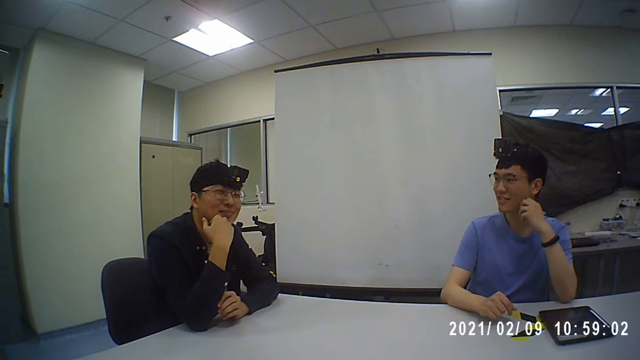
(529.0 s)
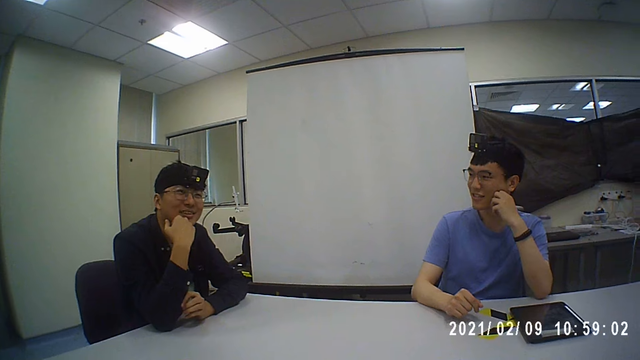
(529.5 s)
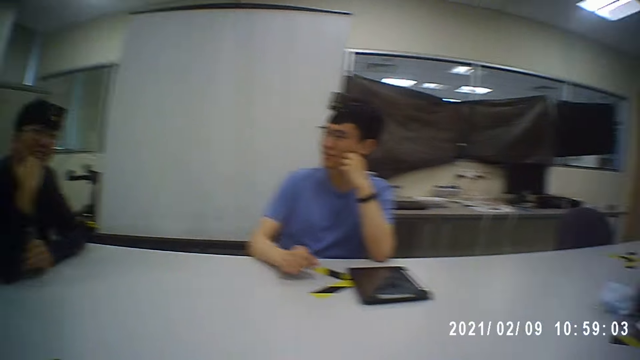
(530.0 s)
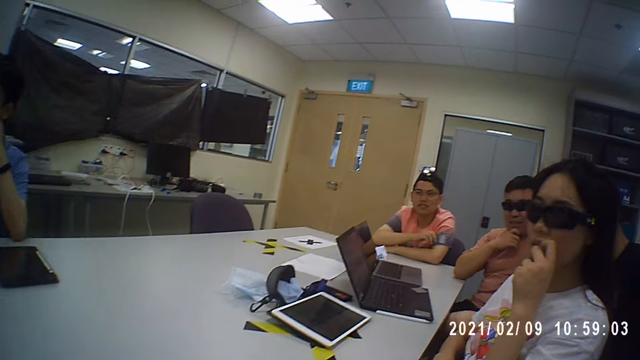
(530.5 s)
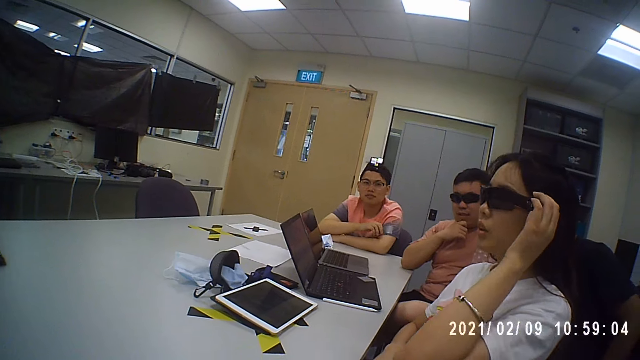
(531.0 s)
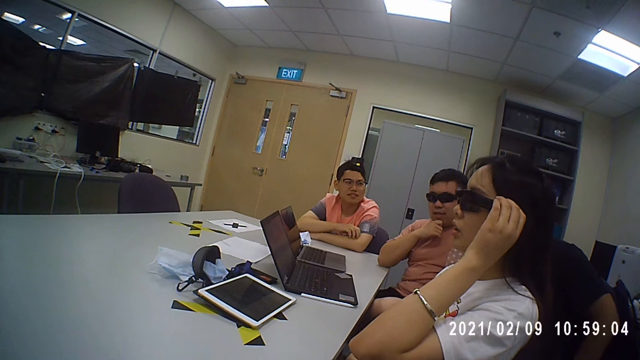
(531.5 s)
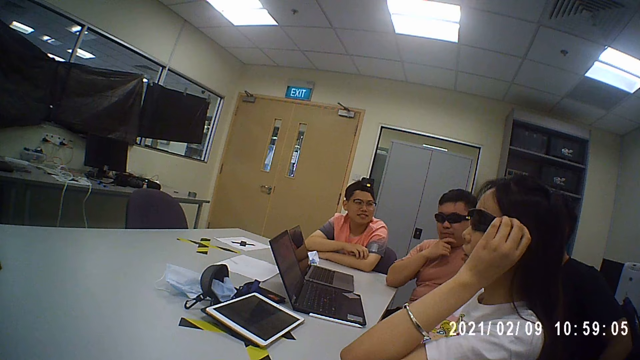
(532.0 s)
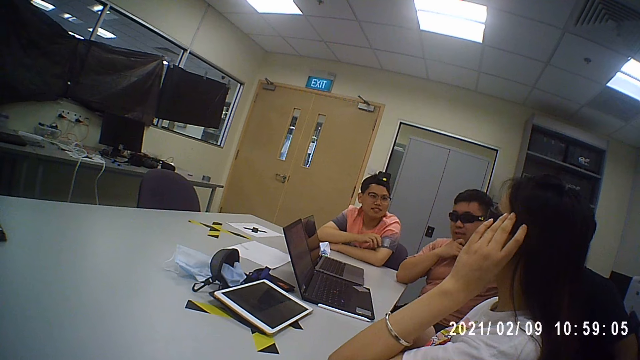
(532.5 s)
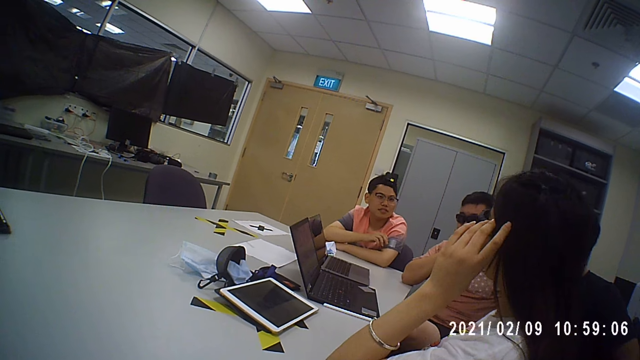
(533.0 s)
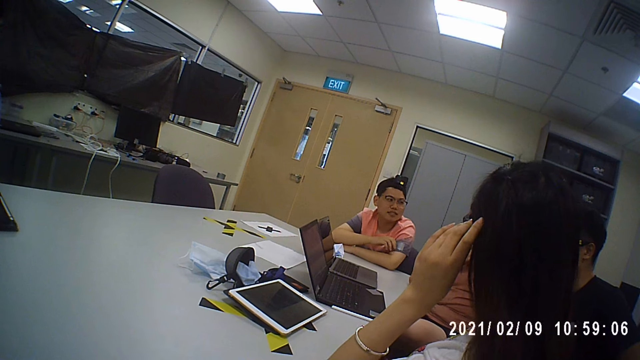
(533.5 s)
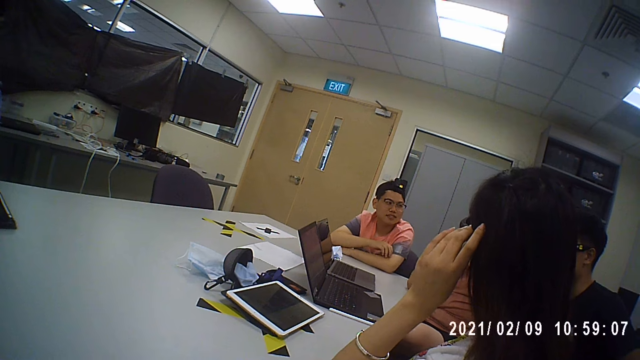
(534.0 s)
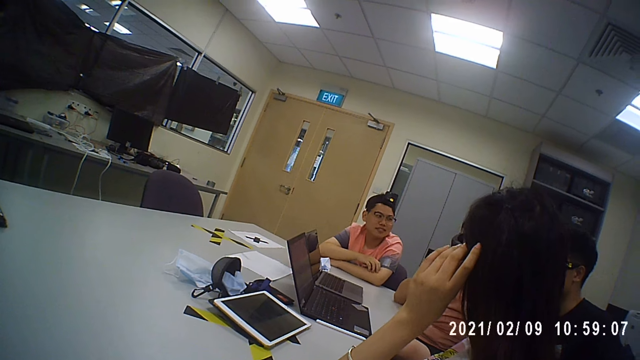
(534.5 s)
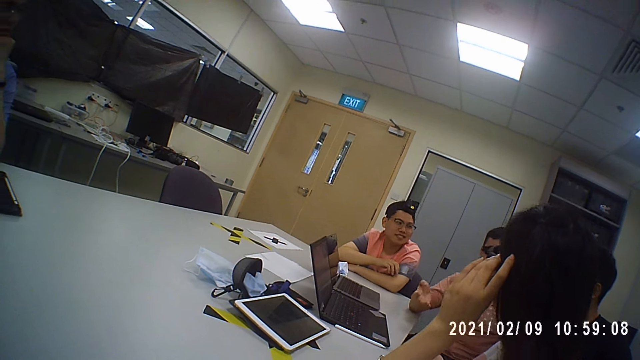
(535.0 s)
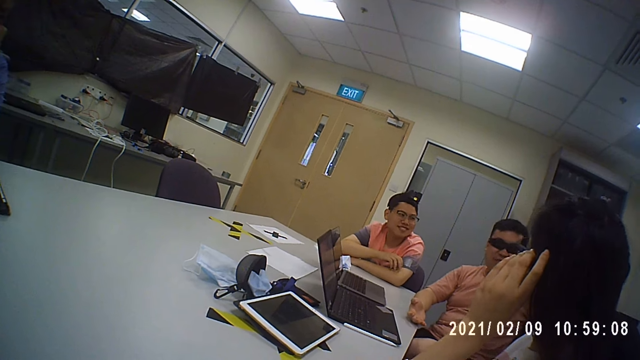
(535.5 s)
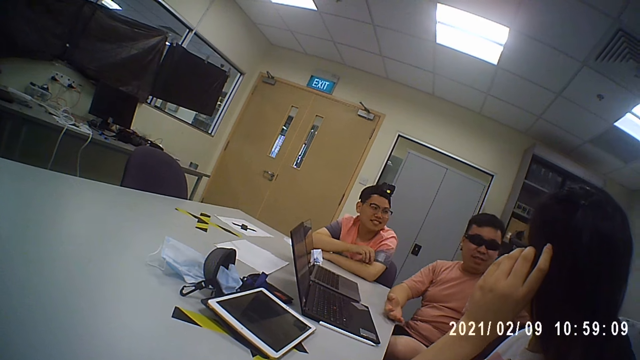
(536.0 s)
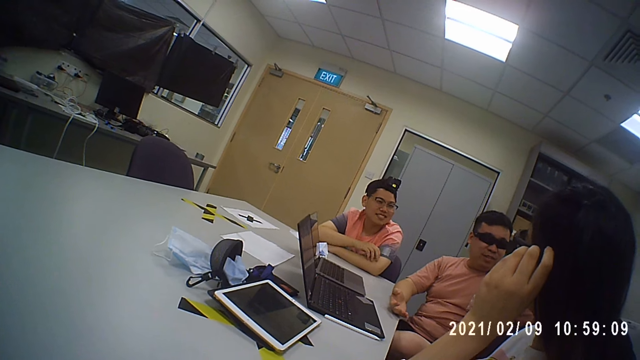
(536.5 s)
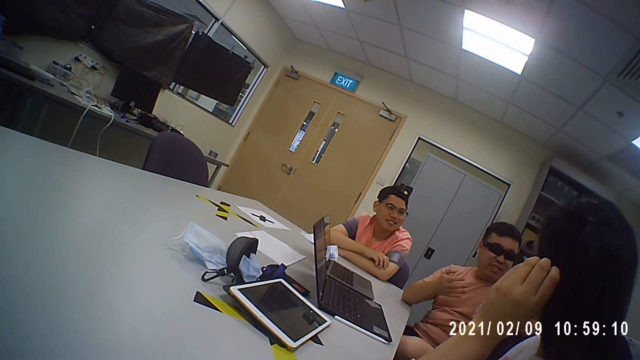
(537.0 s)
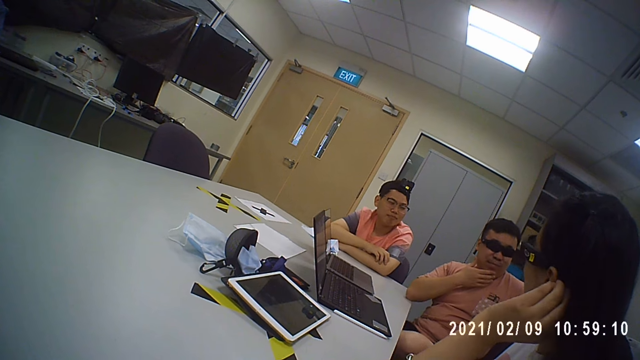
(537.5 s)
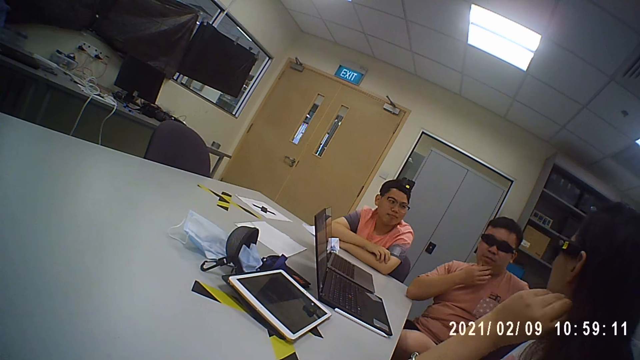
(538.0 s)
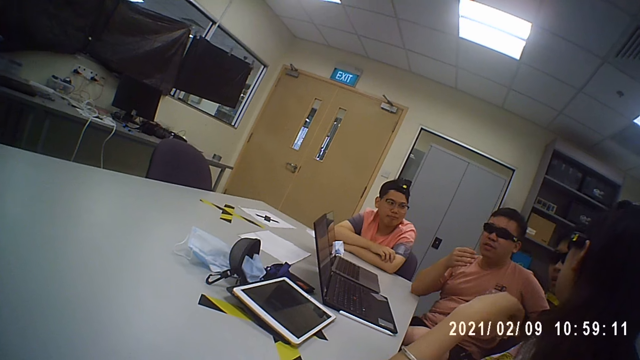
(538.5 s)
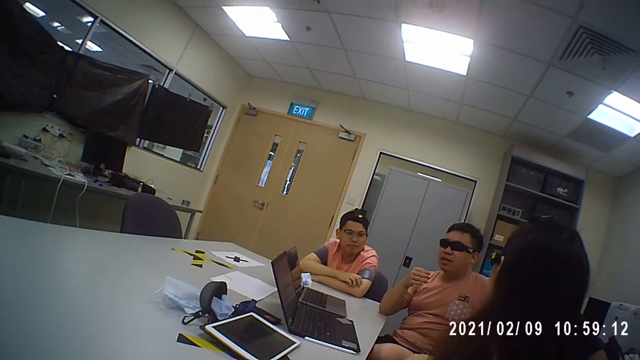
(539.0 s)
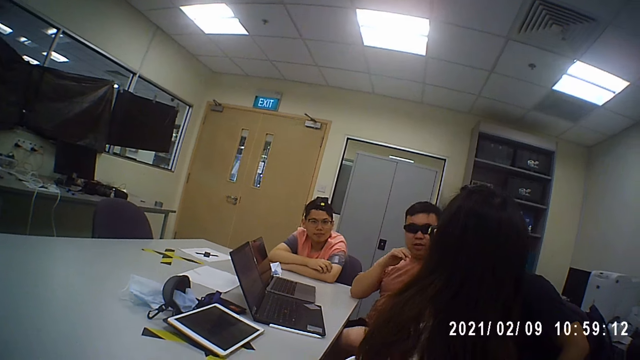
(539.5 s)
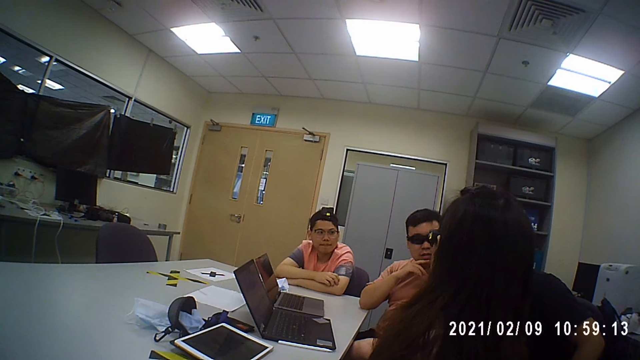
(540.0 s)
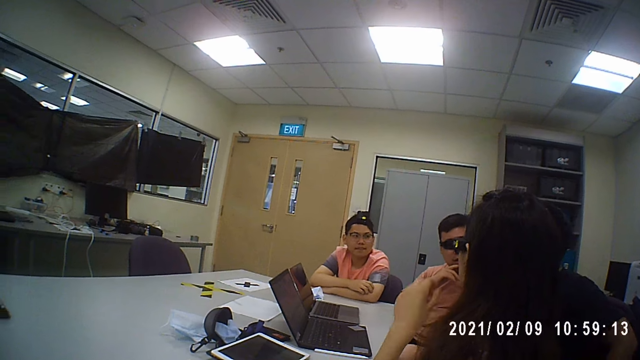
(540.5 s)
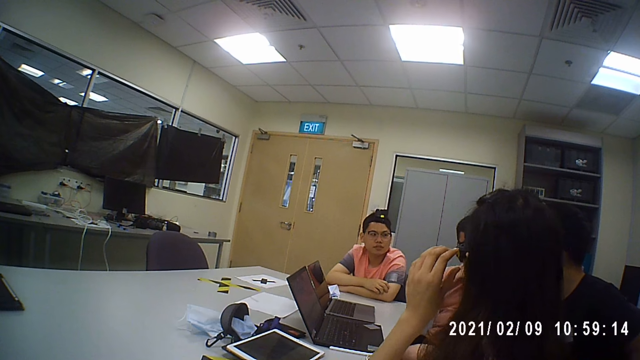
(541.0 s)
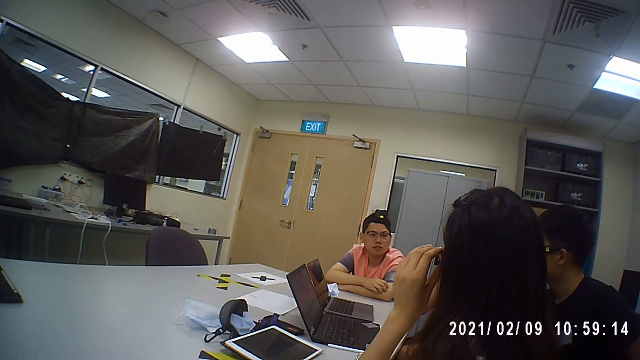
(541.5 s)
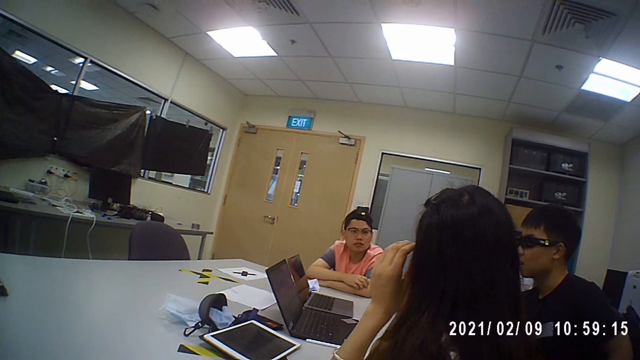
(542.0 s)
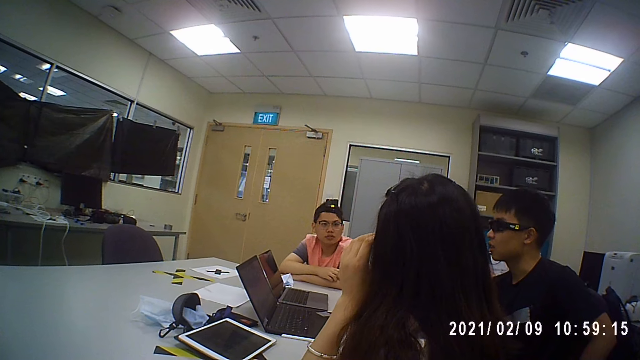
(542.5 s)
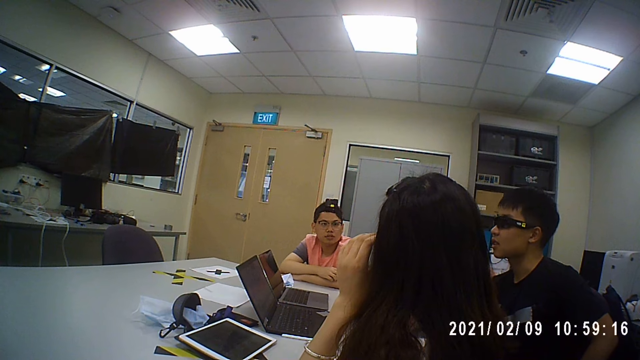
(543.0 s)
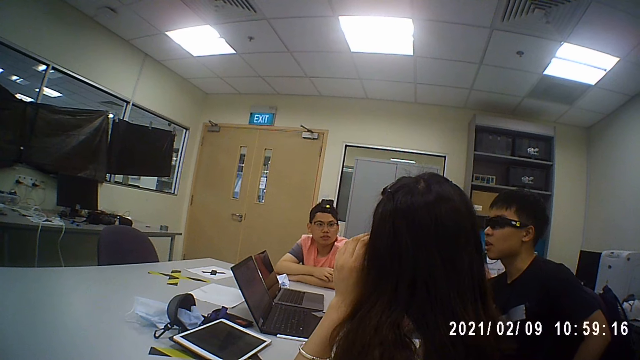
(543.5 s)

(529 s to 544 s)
A woman adjusts shades. The woman holds her glasses. A man knocks his hand. The camera wearer converses with the men and the woman. Another man moves his hand. The camera wearer converses with the men and the woman. The woman holds her glasses. The woman adjusts the shades. The camera wearer converses with the men and the woman.

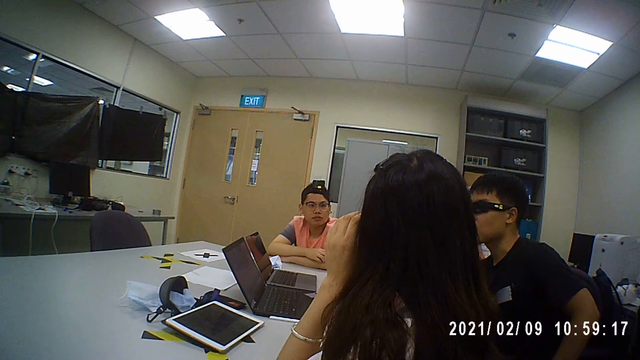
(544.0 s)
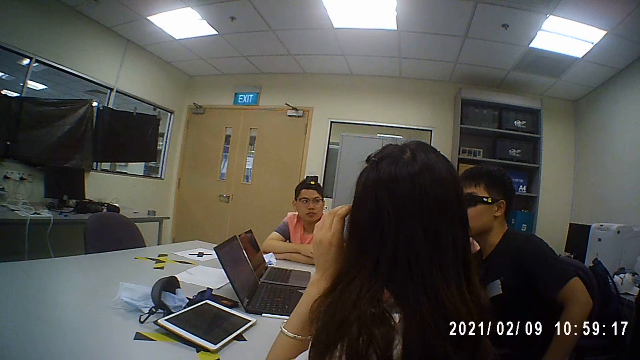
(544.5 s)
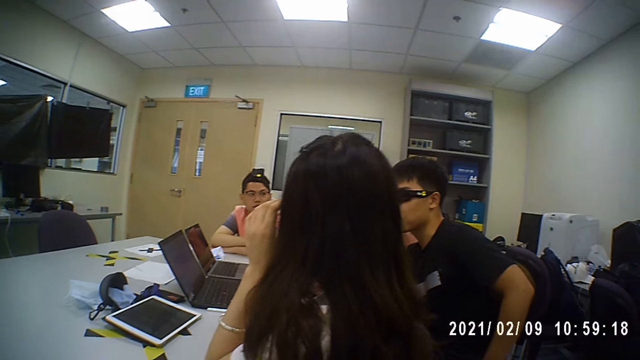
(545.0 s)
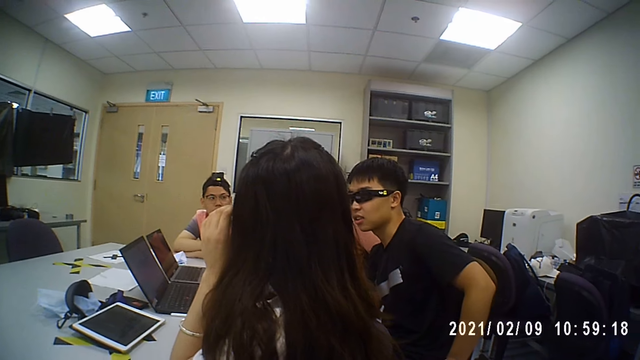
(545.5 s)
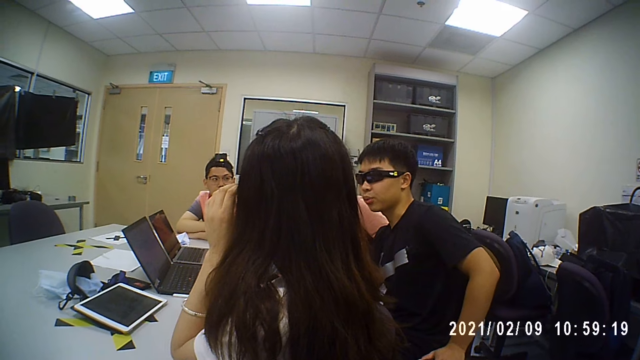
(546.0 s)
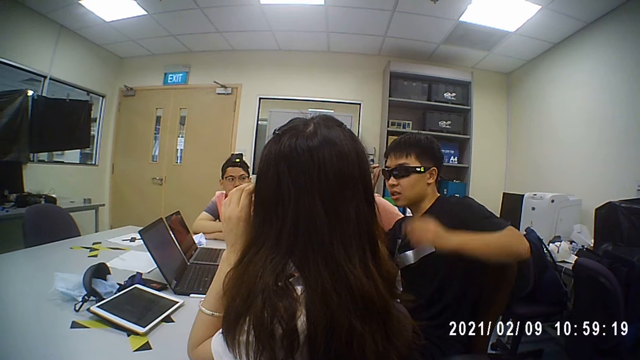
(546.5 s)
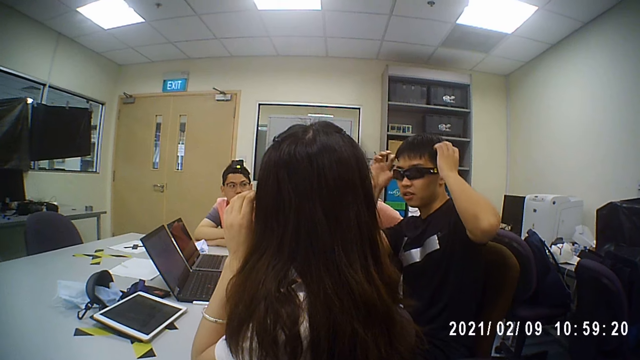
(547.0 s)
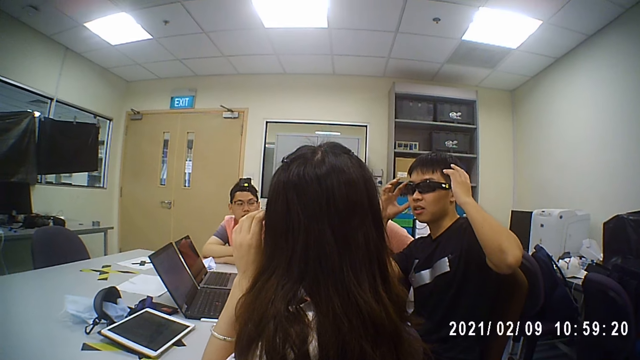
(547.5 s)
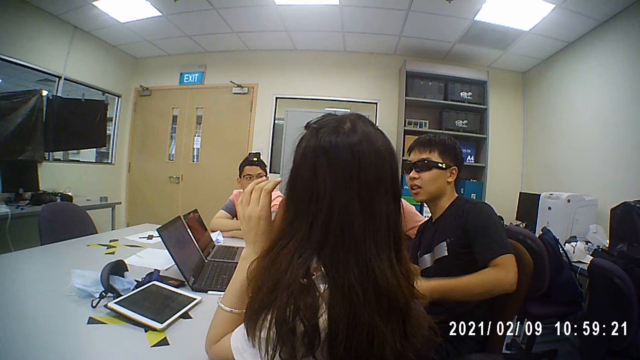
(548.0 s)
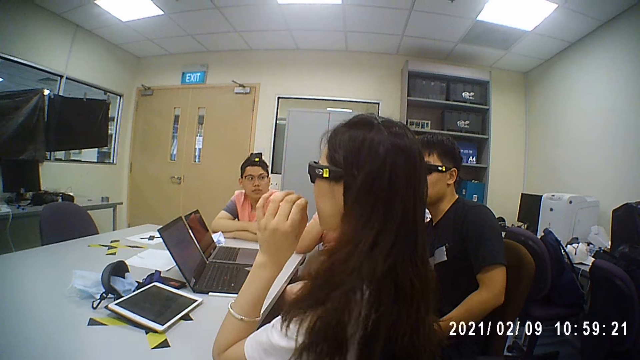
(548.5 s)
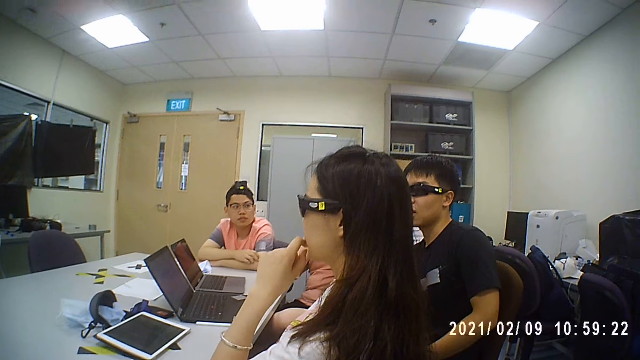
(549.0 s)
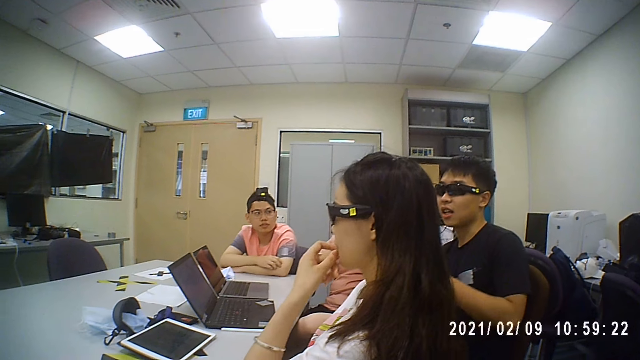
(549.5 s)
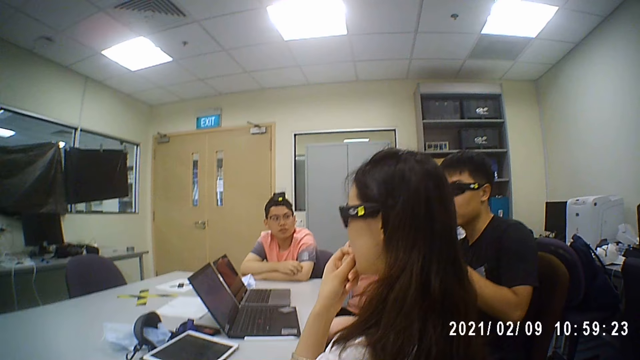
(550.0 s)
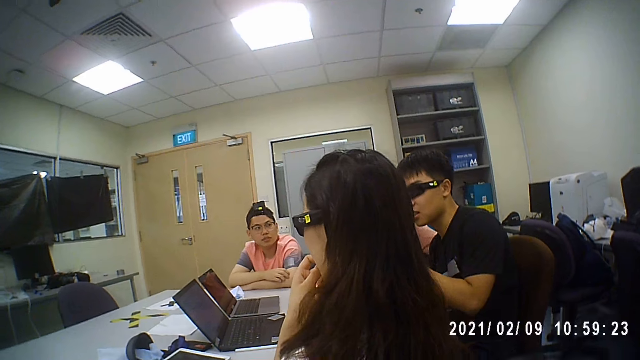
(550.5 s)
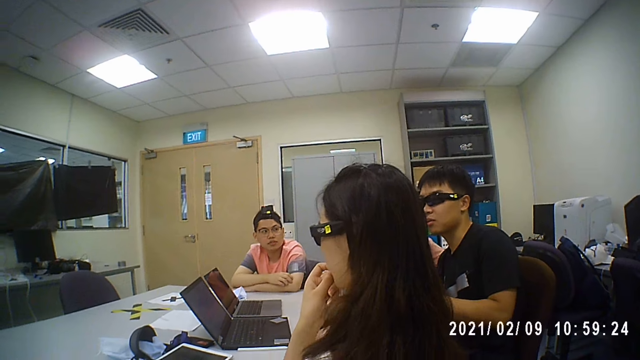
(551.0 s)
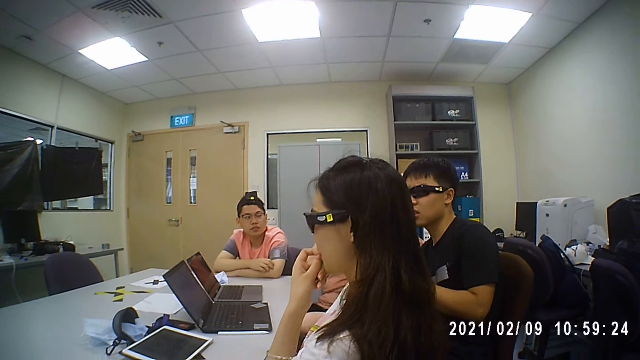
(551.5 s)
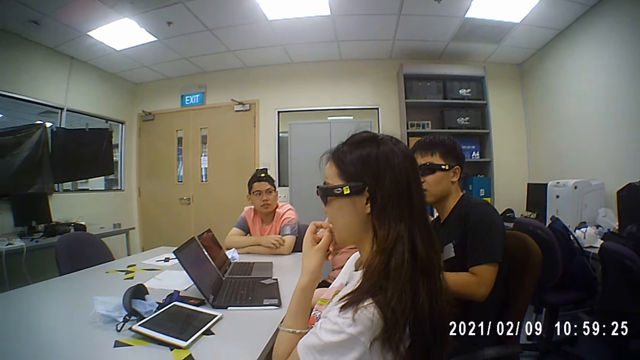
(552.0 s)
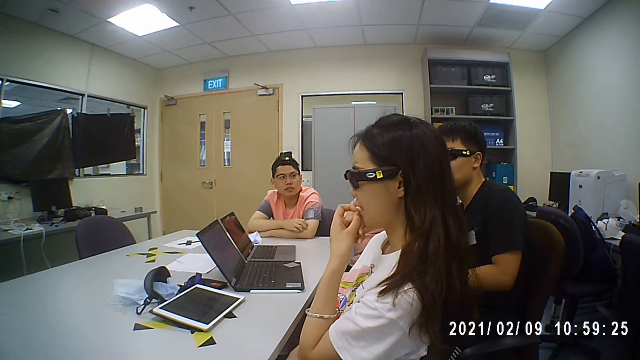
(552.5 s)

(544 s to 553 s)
A man moves hands. The camera wearer converses with the men and a woman. The woman touches her lips. The camera wearer converses with the men and the woman. The man moves hands. The camera wearer converses with the men and the woman.
